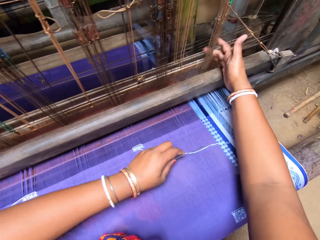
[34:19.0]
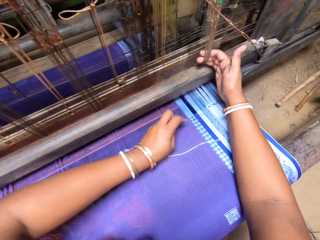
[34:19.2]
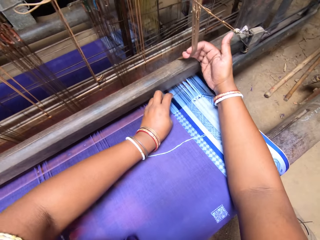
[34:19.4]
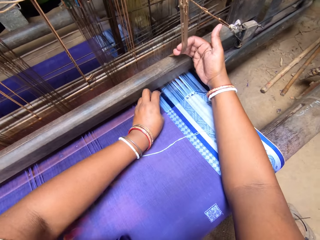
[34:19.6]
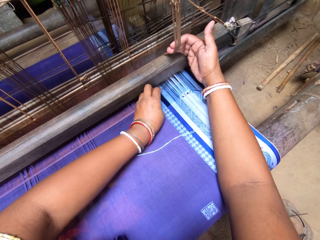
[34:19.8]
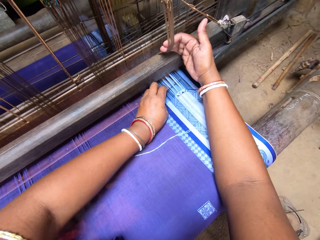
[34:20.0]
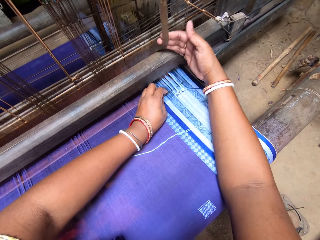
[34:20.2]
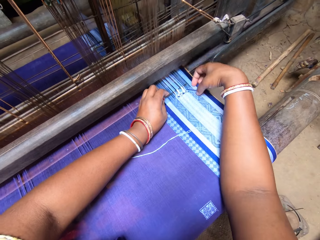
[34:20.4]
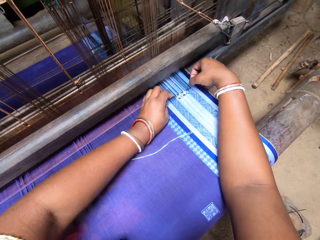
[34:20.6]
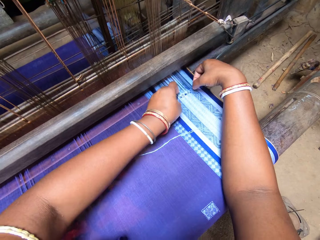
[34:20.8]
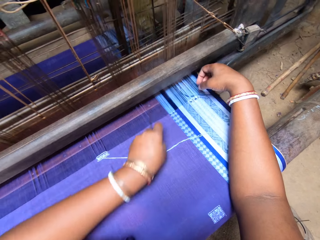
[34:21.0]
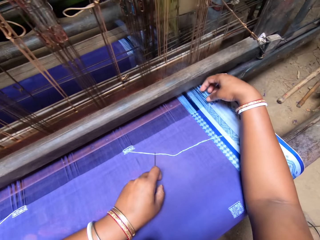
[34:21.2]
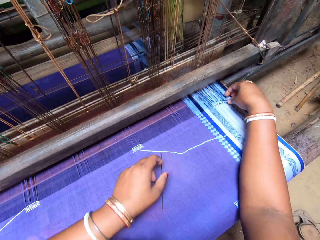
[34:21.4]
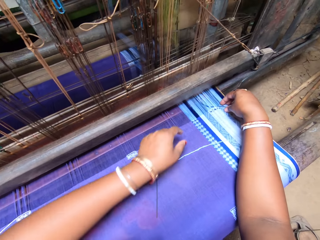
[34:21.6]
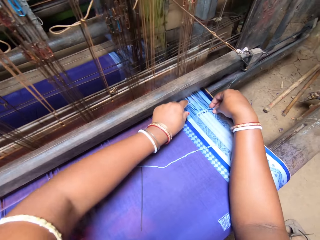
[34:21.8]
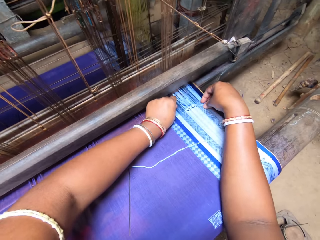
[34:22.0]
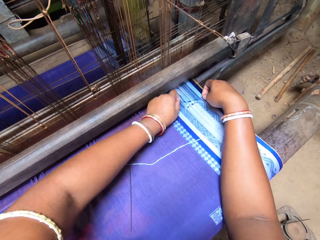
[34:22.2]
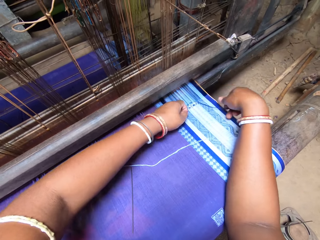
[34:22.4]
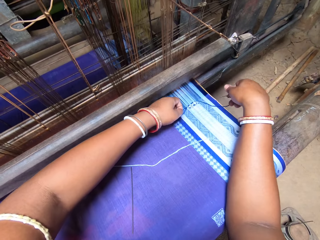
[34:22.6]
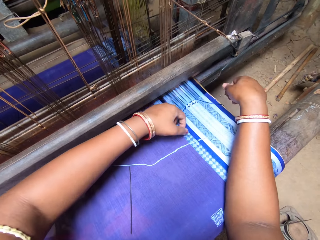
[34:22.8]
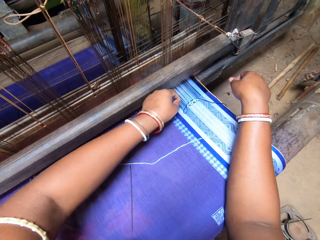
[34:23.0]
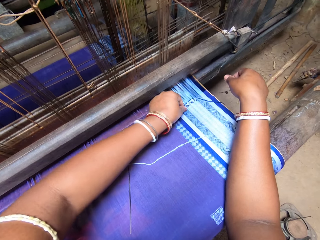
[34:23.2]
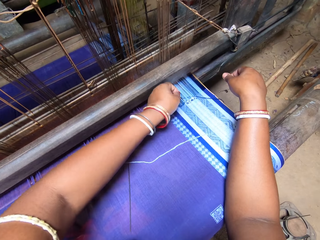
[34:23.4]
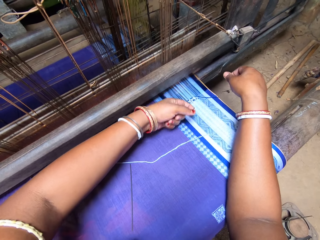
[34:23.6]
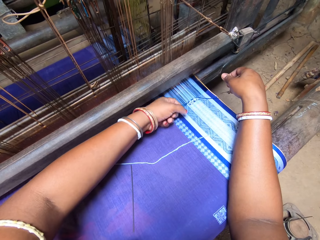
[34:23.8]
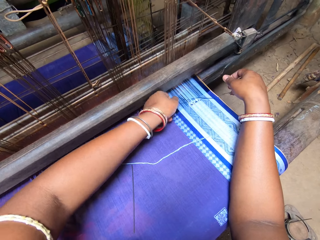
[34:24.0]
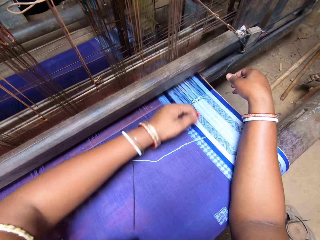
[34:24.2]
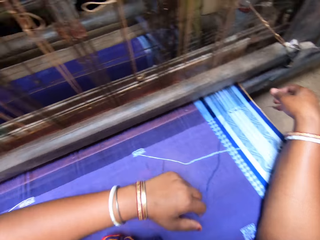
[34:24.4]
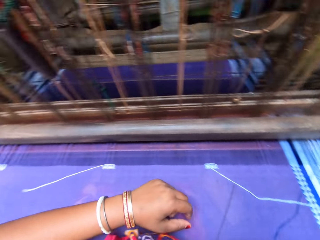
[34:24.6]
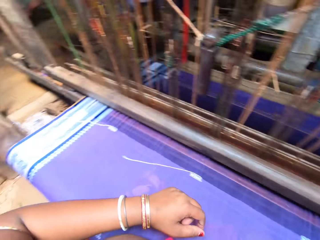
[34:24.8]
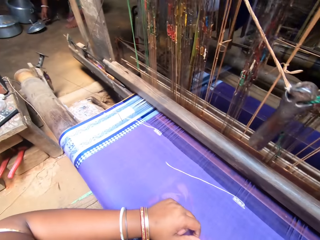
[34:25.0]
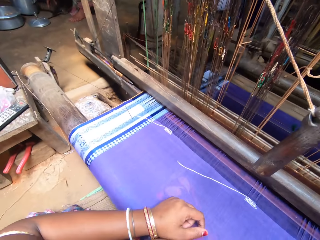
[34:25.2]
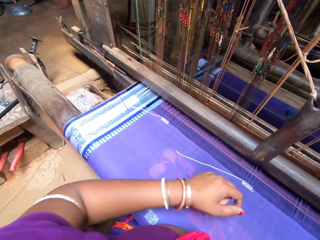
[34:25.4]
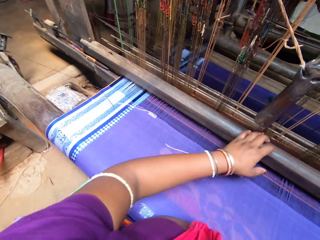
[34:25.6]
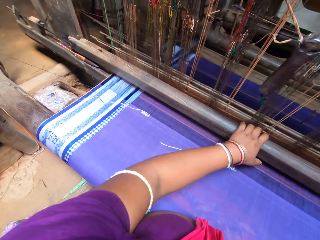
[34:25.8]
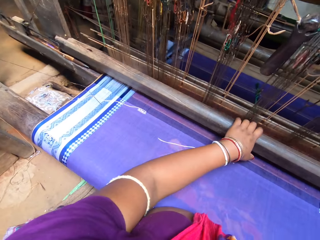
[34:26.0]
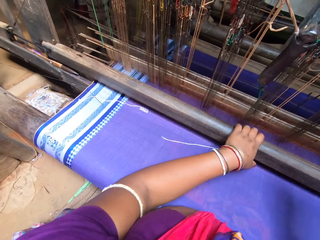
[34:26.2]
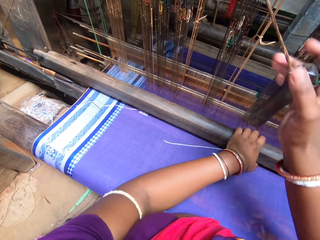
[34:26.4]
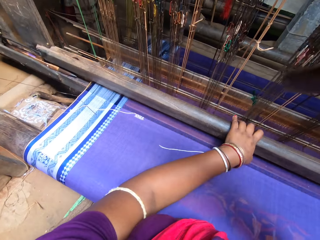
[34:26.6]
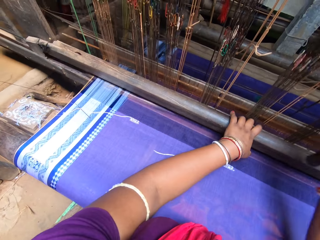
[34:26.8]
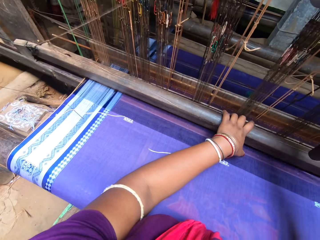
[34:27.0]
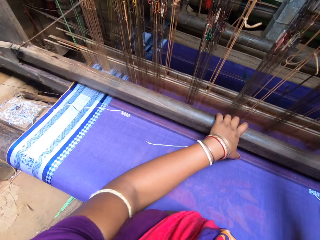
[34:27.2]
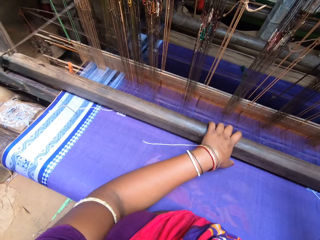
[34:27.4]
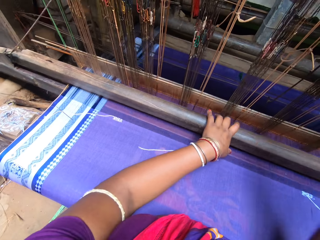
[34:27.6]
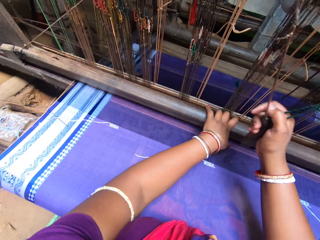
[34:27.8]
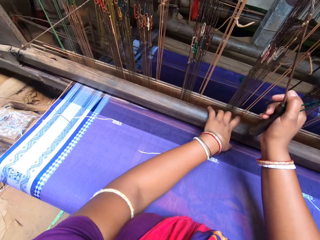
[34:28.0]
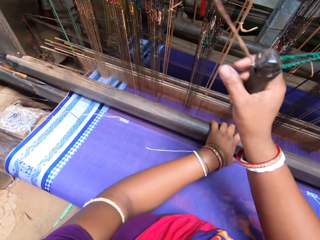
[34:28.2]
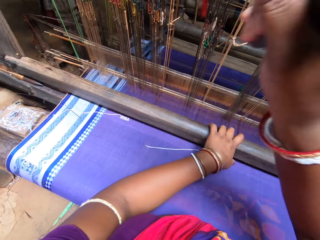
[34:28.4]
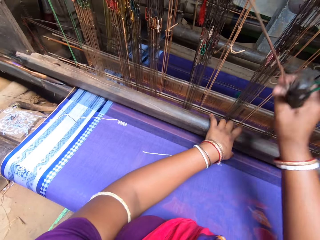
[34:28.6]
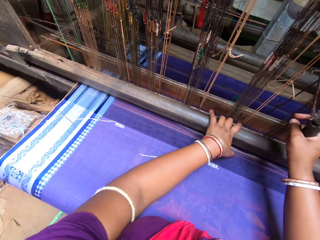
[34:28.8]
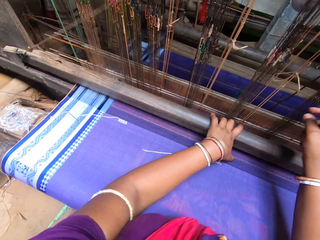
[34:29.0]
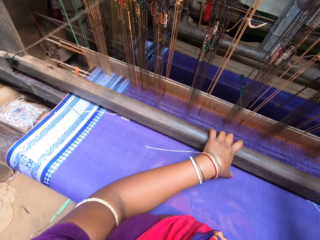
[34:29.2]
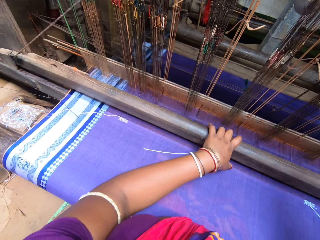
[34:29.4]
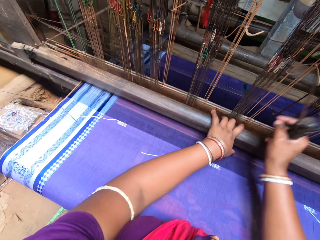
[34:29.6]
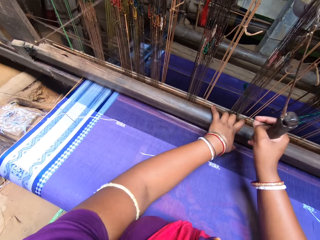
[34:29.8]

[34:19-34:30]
The camera wearer pulls the beater or heddles with her right hand. She puts the needle inside the warp with her left hand. A woman talks to the camera wearer. The camera wearer fixes the double length thread inside the warp with the needle in her left hand. She adjusts the position of the thread. She places the needle on the cloth with her left hand. She pulls the double length thread with her left hand. She unwraps the thread from the warp yarns. She pulls the beater with her left hand. The woman places the lid on the floor. The camera wearer weaves with the loom. She pulls the grip with her right hand.

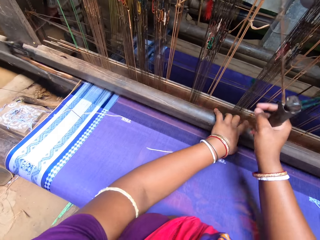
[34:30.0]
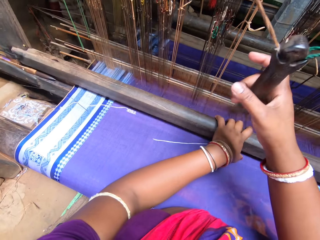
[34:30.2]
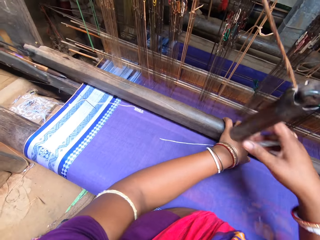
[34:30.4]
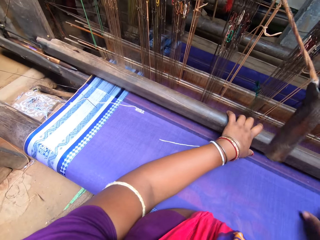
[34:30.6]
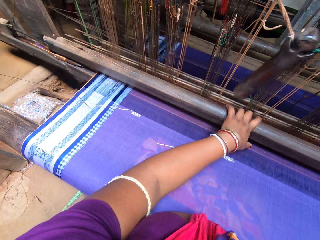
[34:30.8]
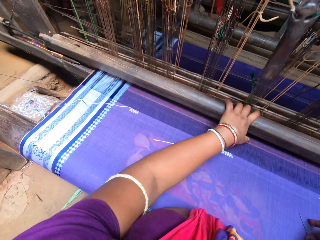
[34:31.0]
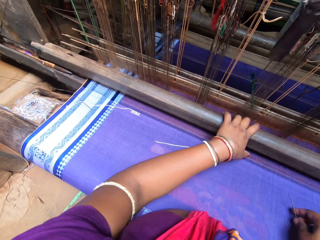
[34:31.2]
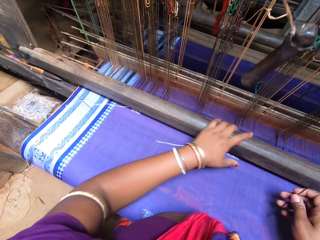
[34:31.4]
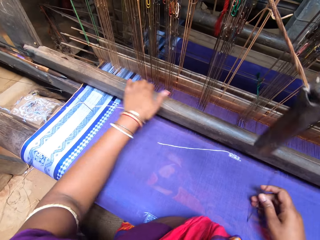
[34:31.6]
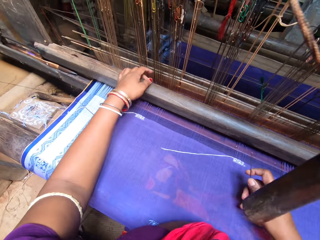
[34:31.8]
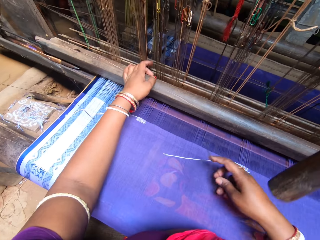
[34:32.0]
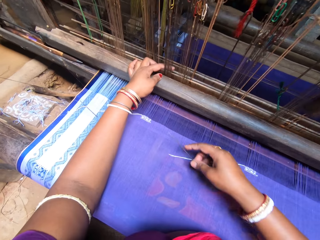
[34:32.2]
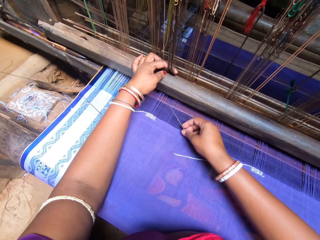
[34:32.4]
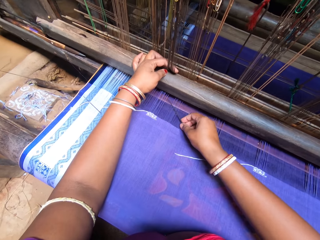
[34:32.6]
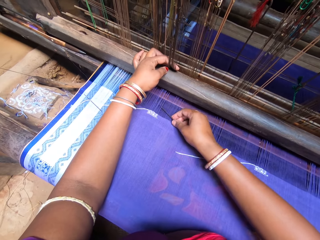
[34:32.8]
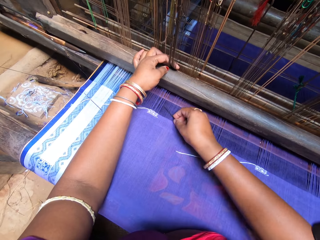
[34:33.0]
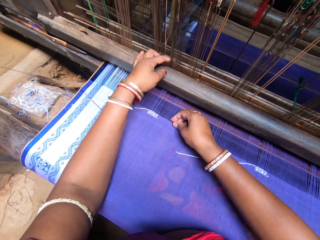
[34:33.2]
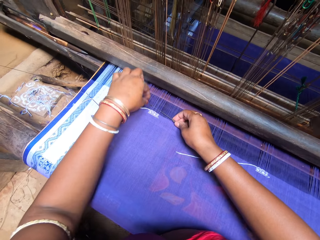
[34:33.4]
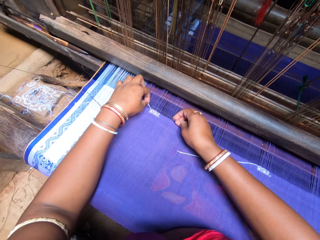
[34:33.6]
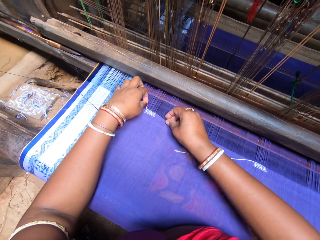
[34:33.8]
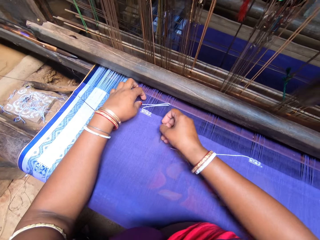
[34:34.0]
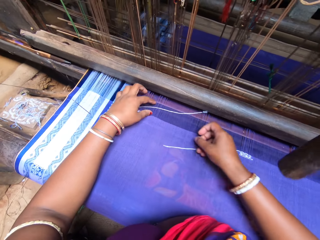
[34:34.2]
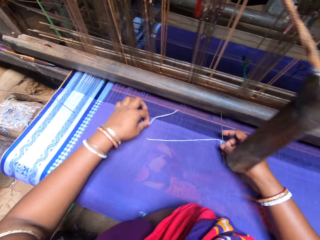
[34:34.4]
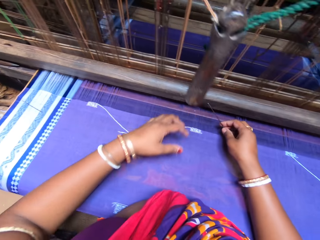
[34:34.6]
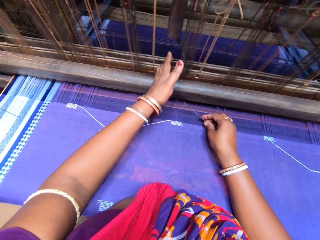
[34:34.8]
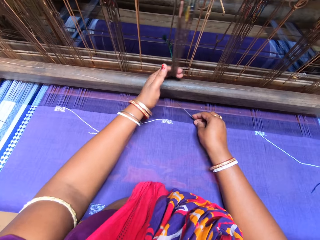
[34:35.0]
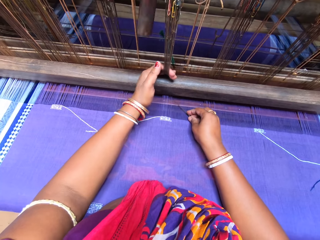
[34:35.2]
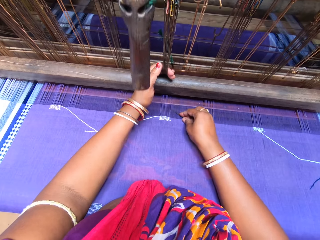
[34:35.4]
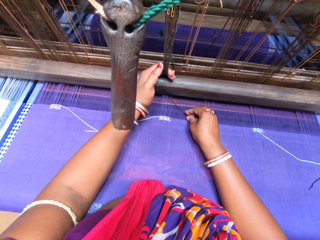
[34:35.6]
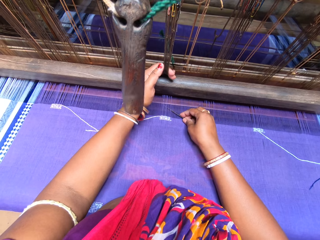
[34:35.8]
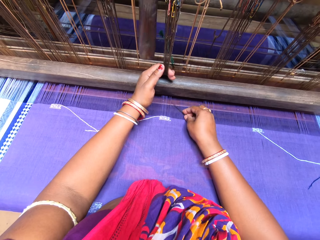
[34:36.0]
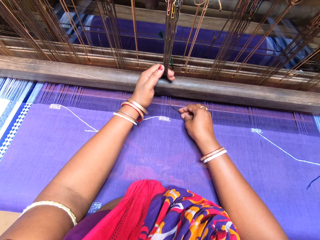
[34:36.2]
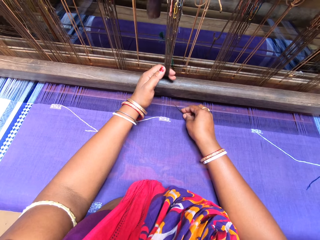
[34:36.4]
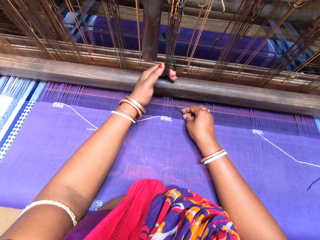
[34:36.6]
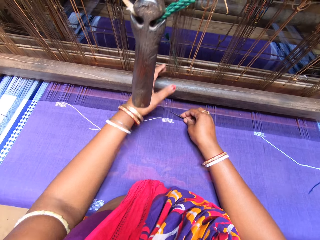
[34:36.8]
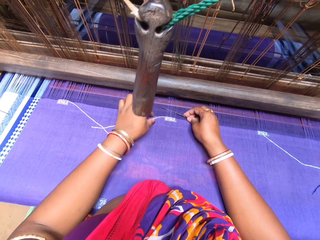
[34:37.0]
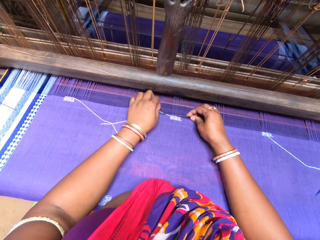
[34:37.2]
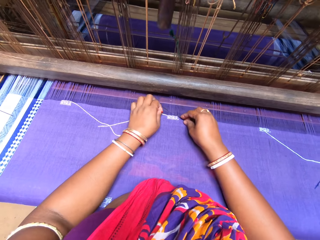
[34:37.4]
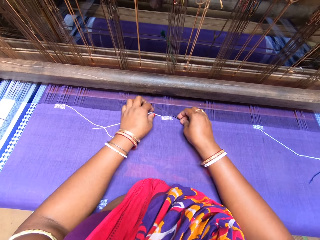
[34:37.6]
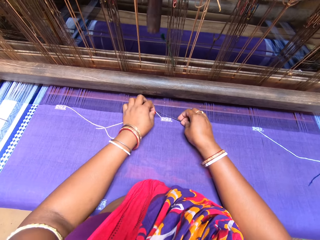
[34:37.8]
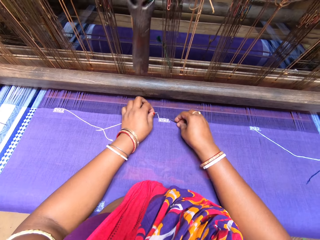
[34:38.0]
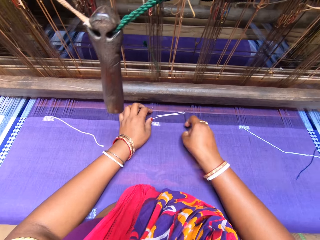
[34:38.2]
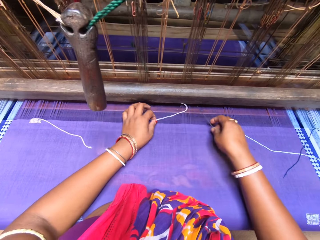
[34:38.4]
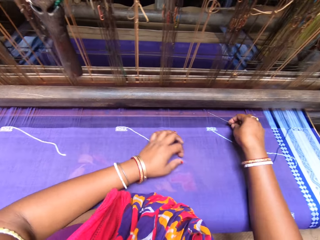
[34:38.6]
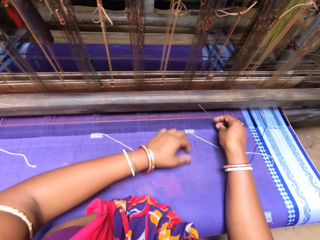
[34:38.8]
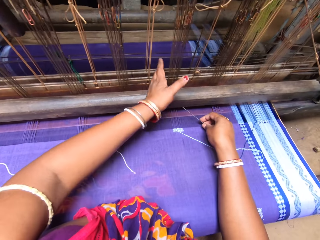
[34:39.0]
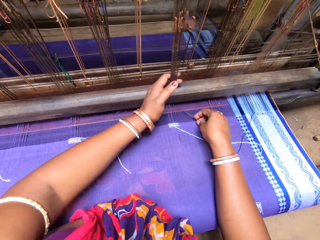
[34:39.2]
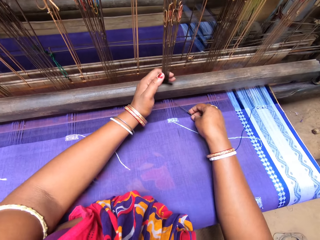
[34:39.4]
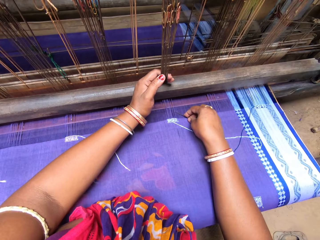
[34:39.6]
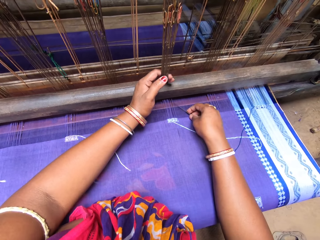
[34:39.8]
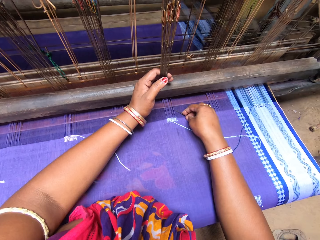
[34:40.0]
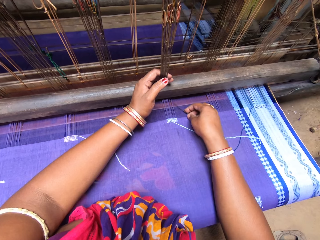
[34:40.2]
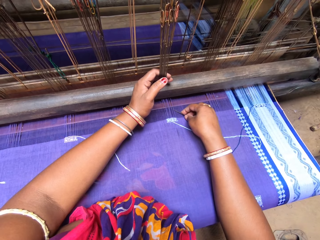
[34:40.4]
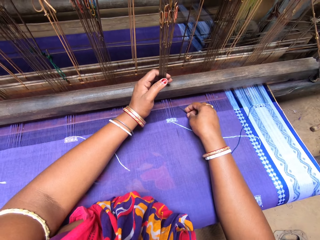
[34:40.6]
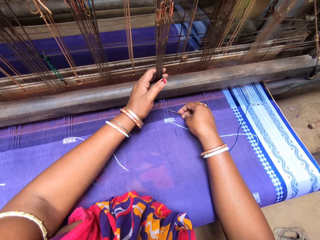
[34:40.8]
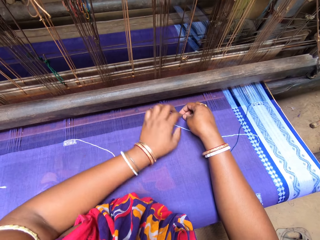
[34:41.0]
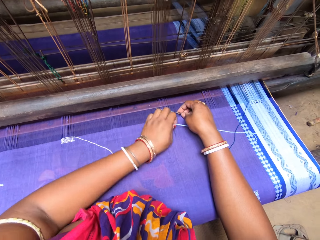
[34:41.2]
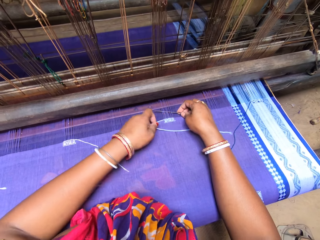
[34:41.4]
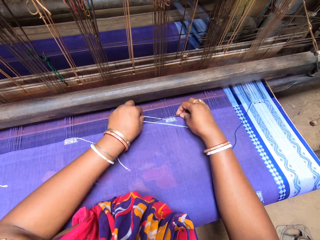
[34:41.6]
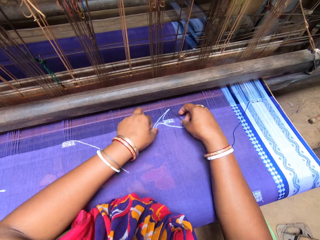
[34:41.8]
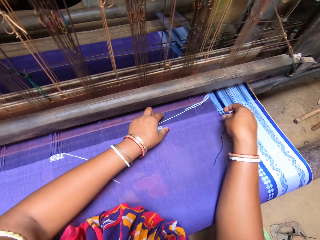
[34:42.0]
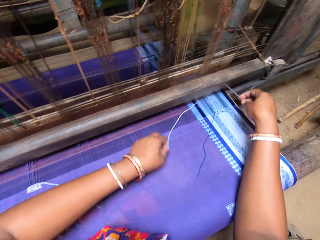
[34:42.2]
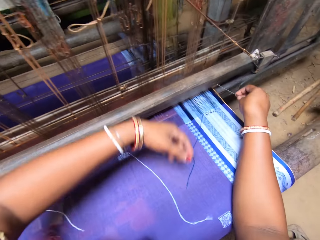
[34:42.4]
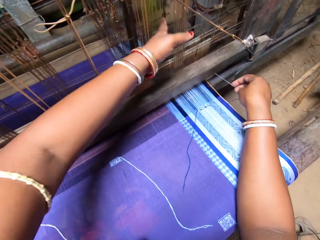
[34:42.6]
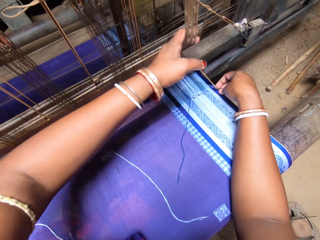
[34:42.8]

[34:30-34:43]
The camera wearer picks the needle from the cloth with her right hand. She pulls the reed or heddles with her left hand. She puts the needle inside the warp with her right hand. She picks the double length thread from the cloth with her left hand. She adjusts the position of the thread and fixes the double length thread inside the warp with the needle in her right hand. She pulls the reed with her left hand. She puts the needle inside the warp with her right hand. She picks the double length thread from the cloth with her left hand. She adjusts the position of the thread and fixes the double length thread inside the warp with the needle in her right hand. She pulls the reed with her left hand. She talks to a woman. She puts the needle inside the warp with her right hand. She picks the double length thread from the cloth with her left hand. She adjusts the position of the thread and fixes the double length thread inside the warp with the needle in her right hand. She talks to the woman. She pulls the reed with her left hand.
